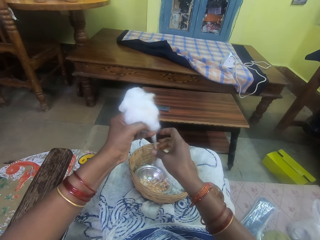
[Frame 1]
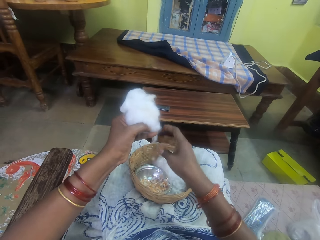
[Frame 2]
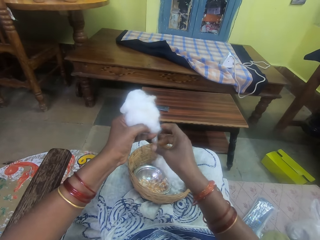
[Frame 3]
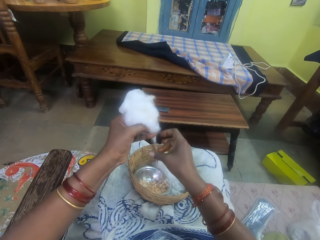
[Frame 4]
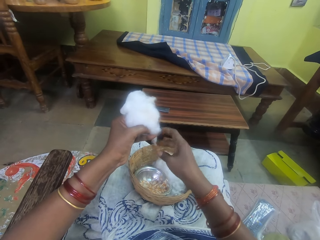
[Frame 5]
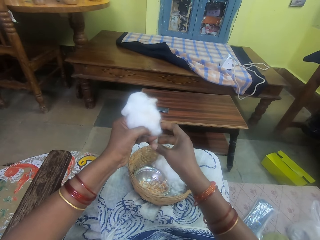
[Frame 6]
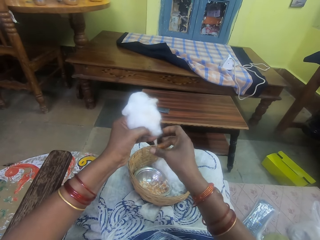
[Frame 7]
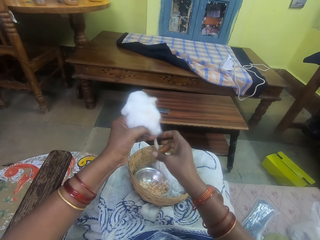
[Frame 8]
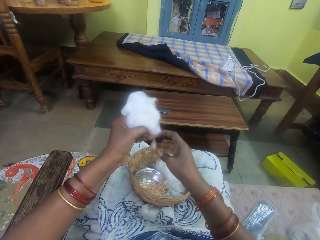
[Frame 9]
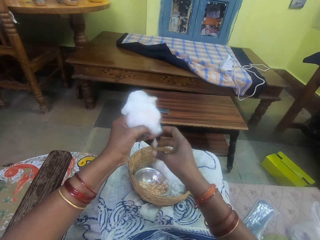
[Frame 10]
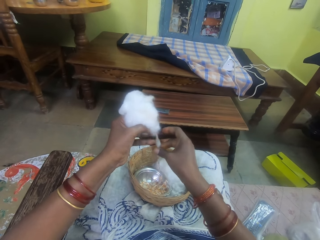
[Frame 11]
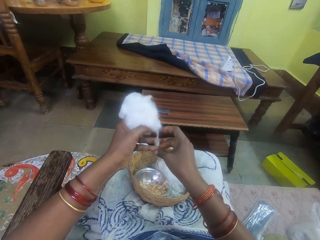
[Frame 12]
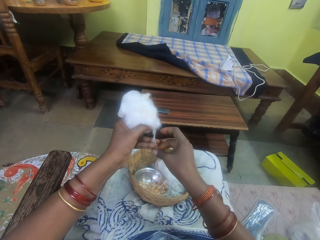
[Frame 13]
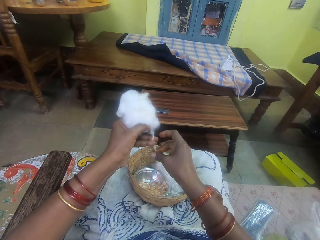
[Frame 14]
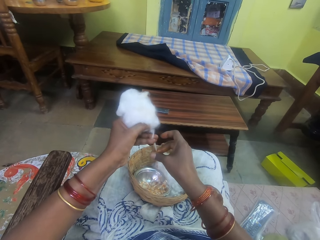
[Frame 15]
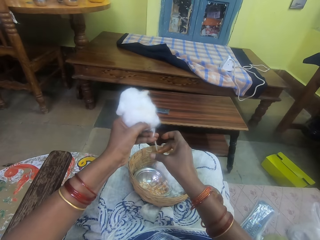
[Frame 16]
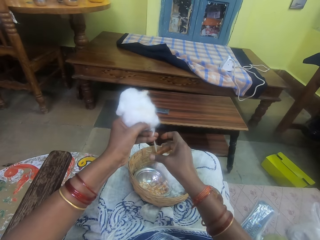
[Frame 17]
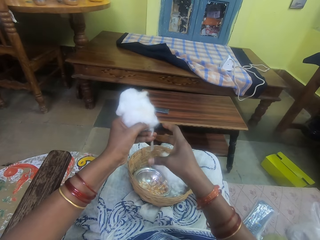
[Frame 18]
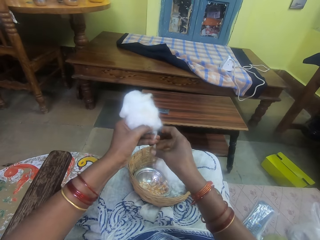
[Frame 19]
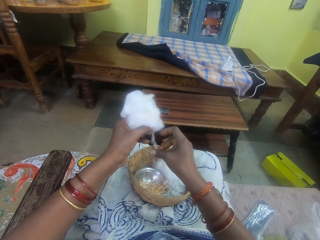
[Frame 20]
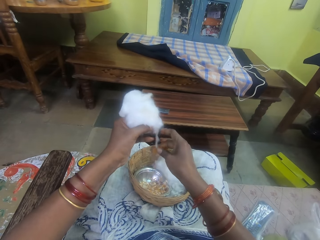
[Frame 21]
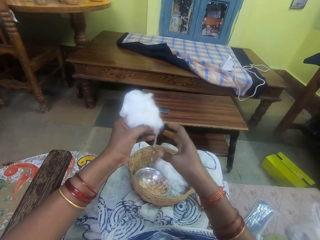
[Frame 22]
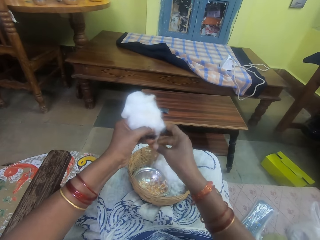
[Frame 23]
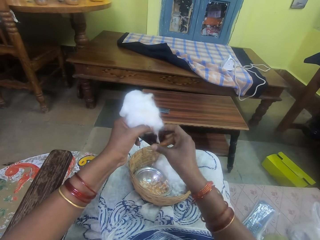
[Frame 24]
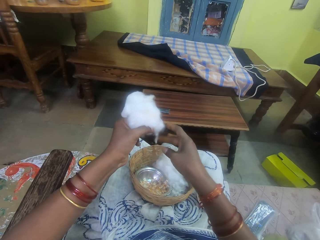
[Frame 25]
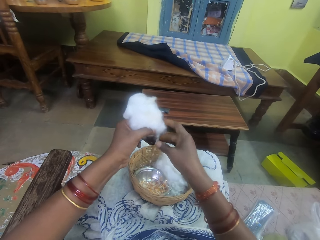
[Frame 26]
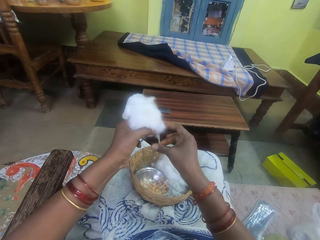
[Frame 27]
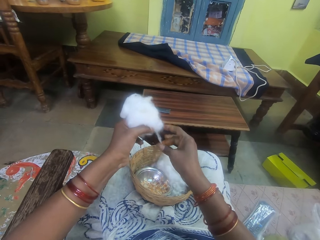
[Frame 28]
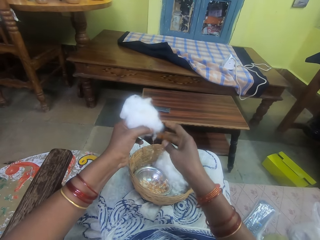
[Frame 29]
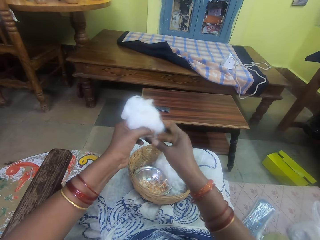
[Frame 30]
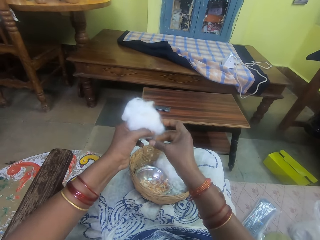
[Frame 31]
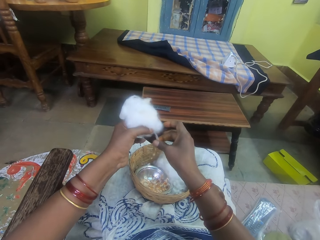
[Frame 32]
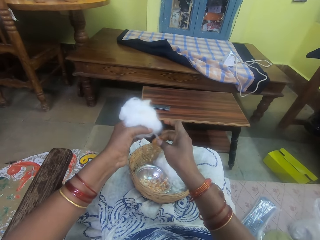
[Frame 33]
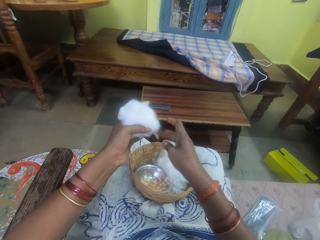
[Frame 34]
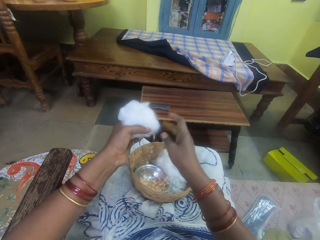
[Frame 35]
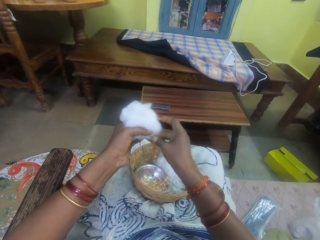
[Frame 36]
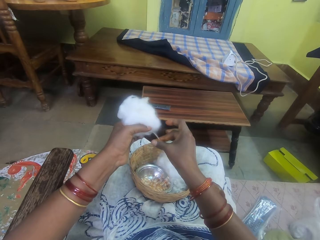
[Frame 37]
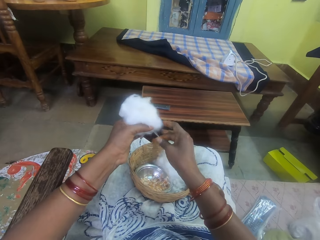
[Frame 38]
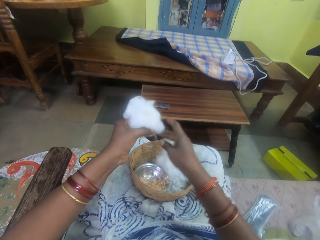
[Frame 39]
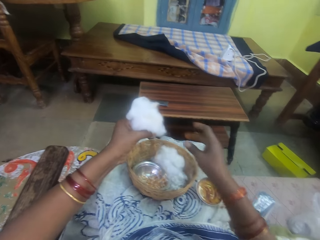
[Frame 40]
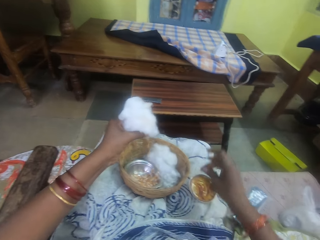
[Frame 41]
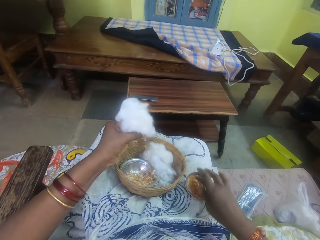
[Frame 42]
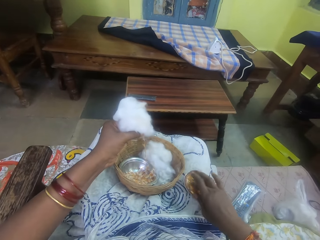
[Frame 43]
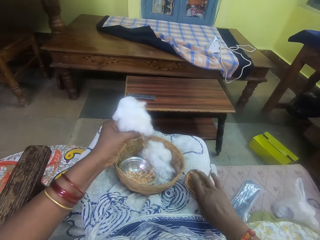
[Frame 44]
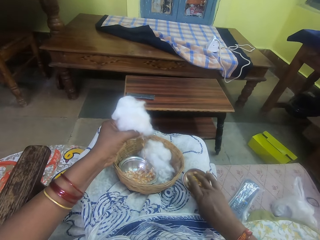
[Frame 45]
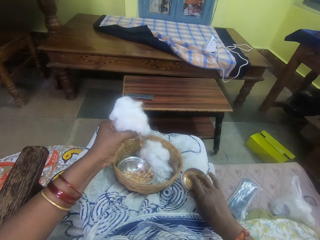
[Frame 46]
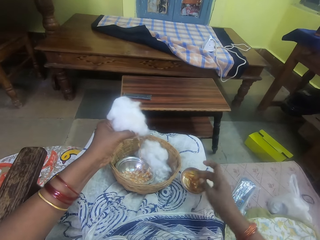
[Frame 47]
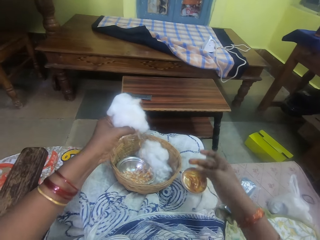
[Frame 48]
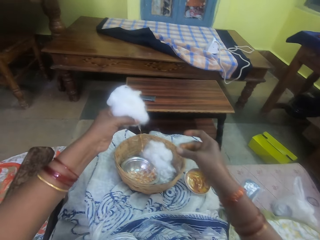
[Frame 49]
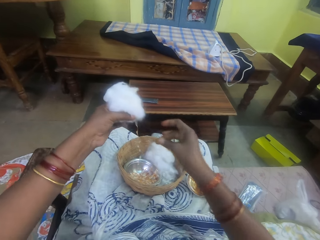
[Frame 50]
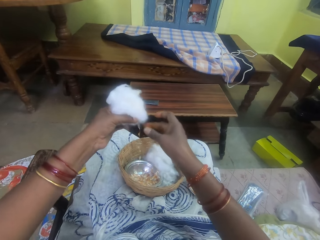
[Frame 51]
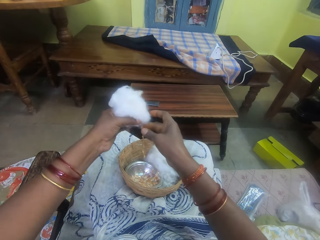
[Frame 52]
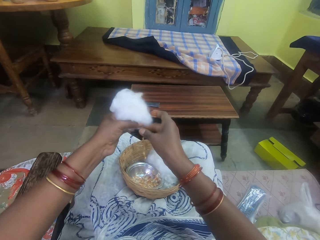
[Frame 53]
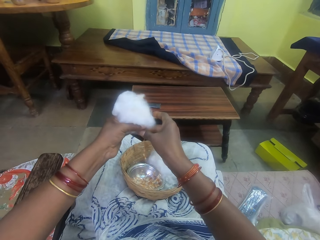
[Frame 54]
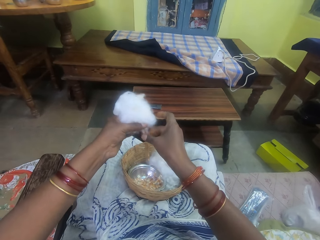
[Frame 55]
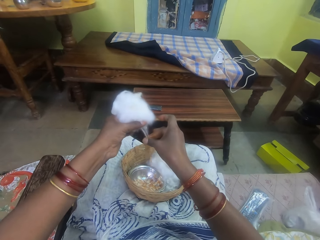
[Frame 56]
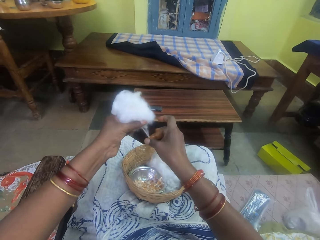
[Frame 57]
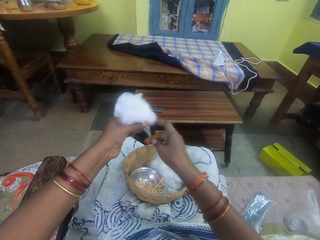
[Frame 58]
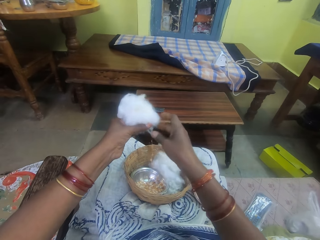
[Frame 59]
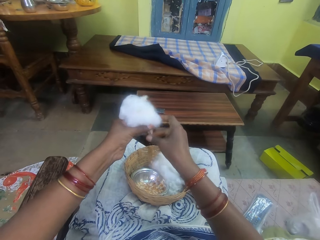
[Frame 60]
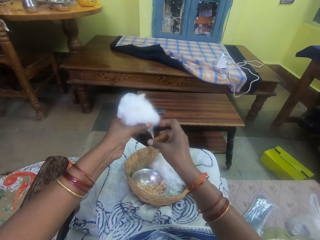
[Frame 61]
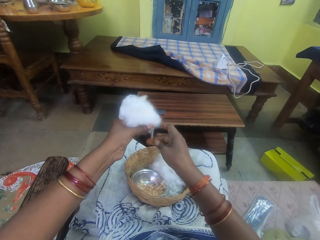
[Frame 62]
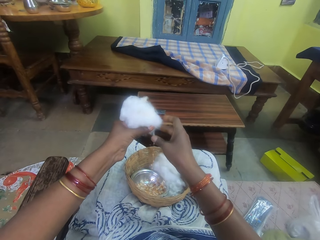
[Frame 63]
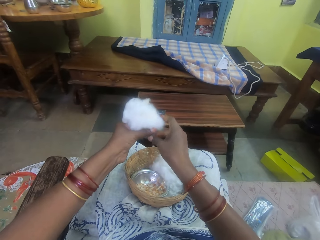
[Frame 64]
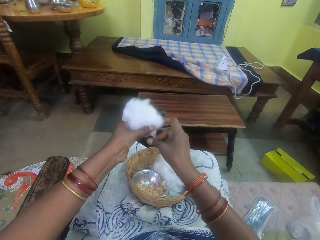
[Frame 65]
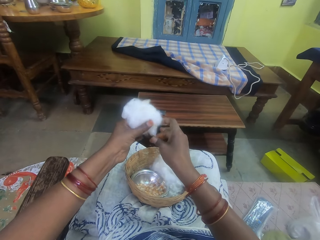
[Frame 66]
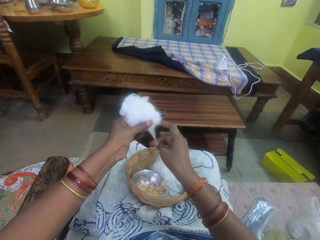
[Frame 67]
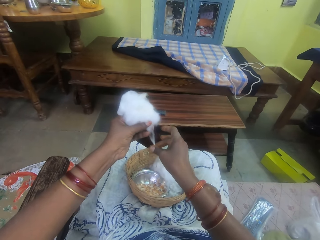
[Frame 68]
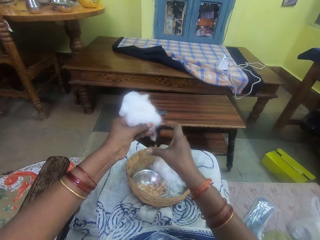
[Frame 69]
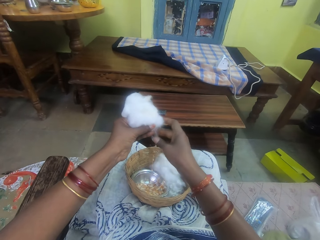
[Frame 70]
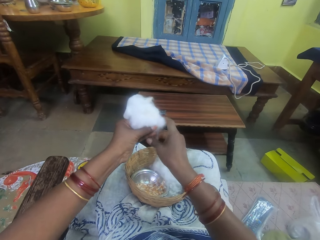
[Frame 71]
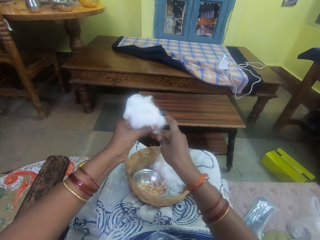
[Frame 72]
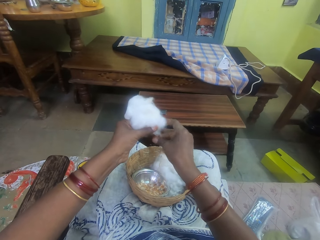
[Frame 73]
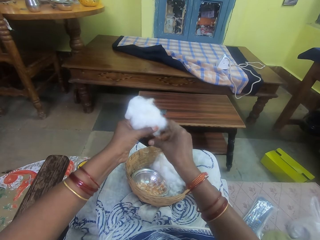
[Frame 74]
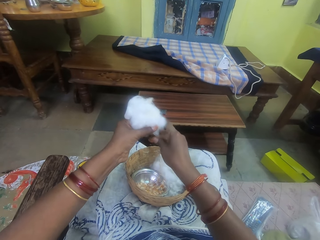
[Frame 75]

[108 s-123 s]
The camera wearer pulls the cotton. She rolls the cotton string with adhesive. She pulls his hand off the cotton string. She rolls the cotton string with the adhesive. She pulls her hand off the cotton string. She picks the adhesive from the bowl. She touches the ointment with her right hand. She lifts her hand off the glue. She rubs her fingers. She rolls the cotton string with the adhesive. She rubs the ointment on the ball of cotton wool in her left hand.

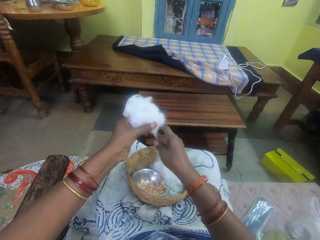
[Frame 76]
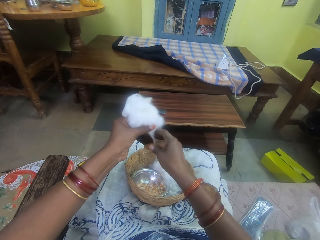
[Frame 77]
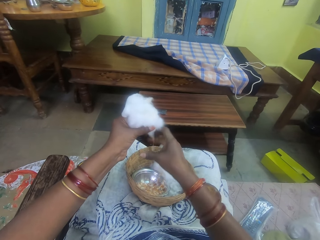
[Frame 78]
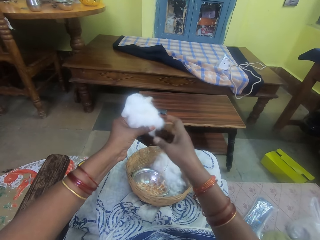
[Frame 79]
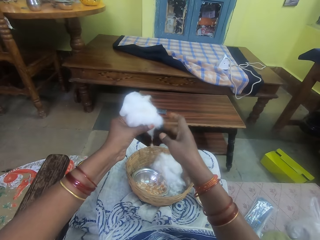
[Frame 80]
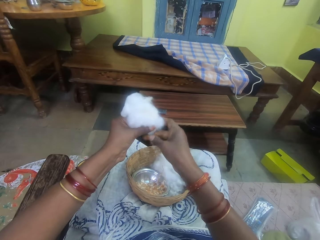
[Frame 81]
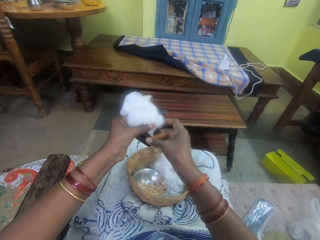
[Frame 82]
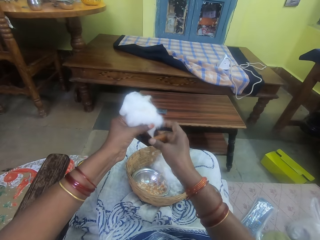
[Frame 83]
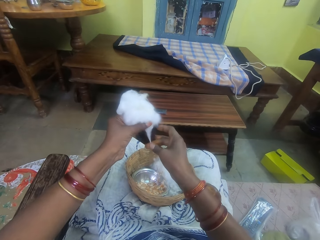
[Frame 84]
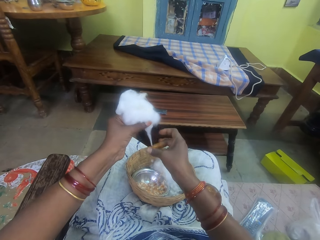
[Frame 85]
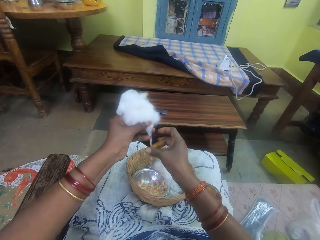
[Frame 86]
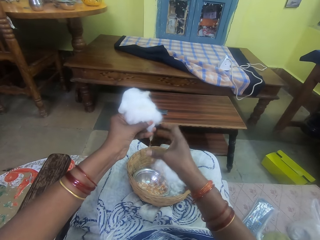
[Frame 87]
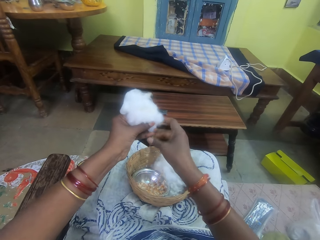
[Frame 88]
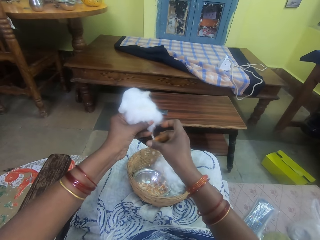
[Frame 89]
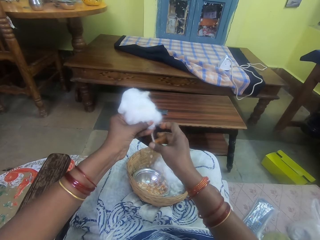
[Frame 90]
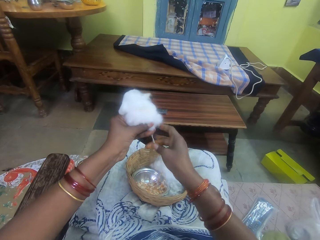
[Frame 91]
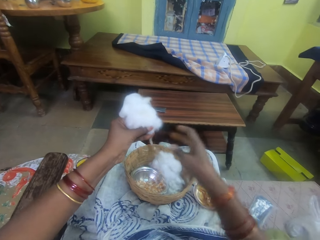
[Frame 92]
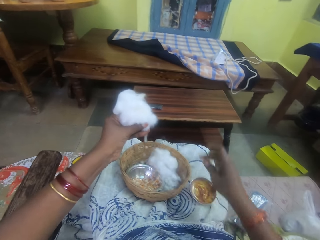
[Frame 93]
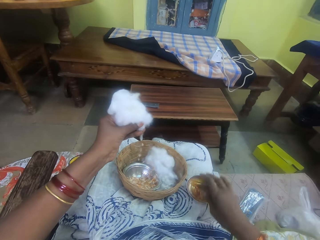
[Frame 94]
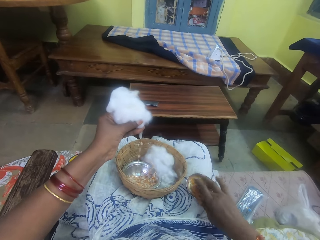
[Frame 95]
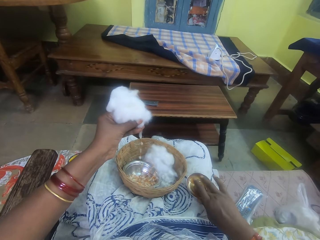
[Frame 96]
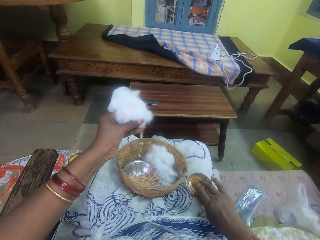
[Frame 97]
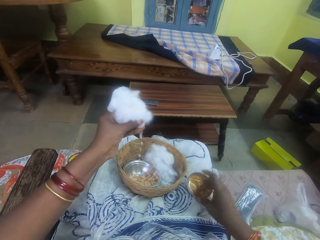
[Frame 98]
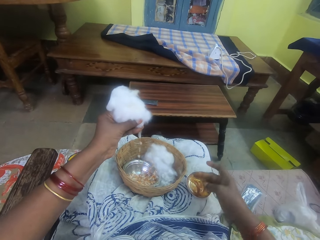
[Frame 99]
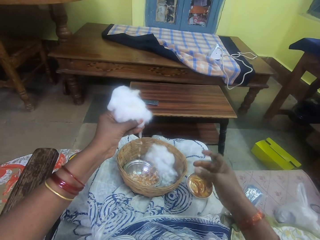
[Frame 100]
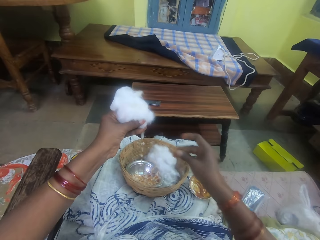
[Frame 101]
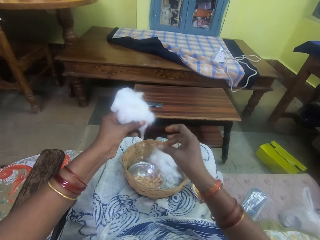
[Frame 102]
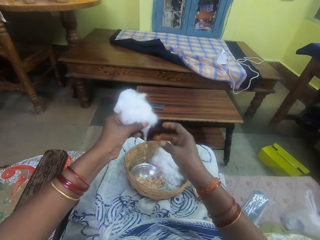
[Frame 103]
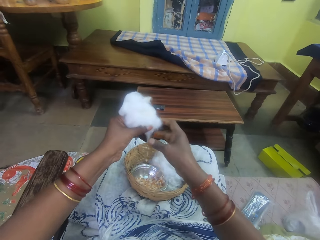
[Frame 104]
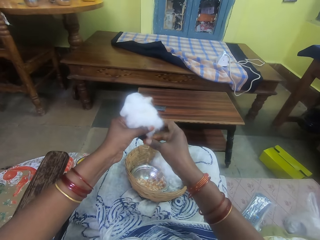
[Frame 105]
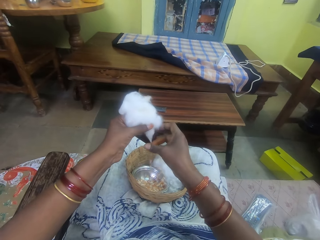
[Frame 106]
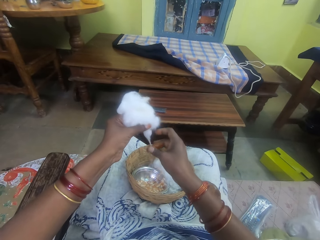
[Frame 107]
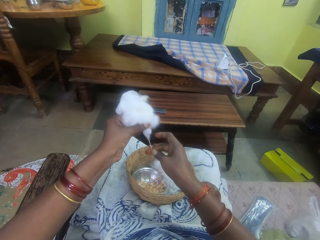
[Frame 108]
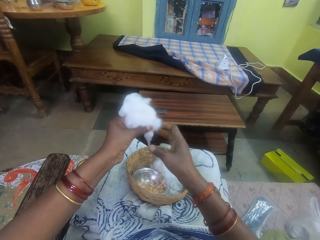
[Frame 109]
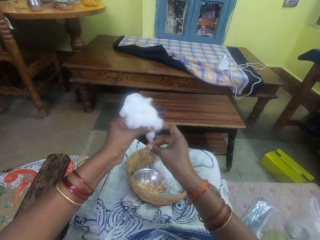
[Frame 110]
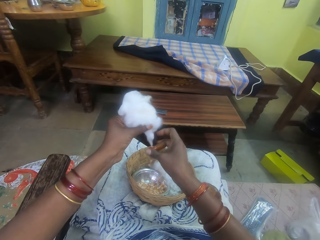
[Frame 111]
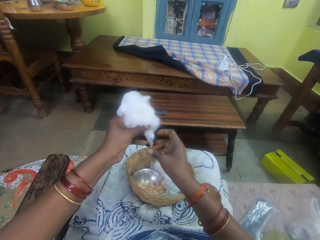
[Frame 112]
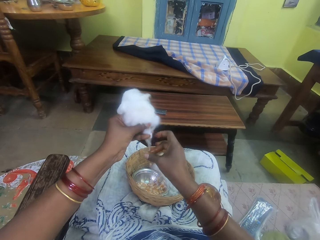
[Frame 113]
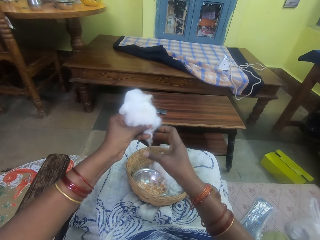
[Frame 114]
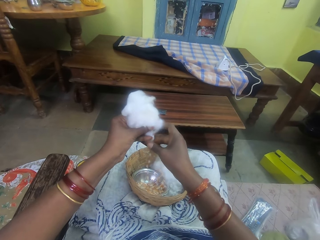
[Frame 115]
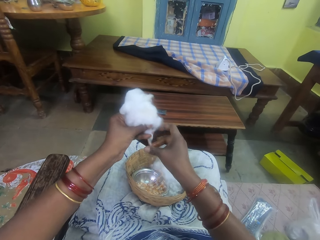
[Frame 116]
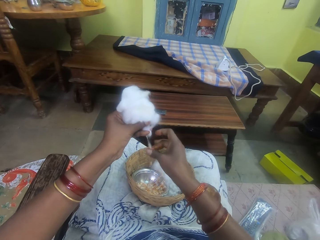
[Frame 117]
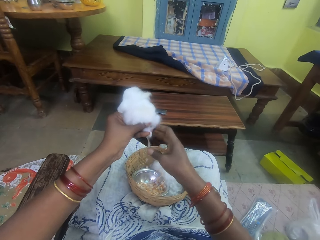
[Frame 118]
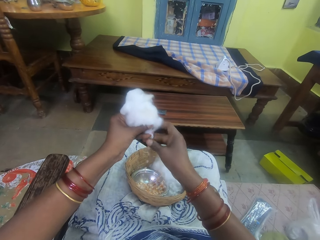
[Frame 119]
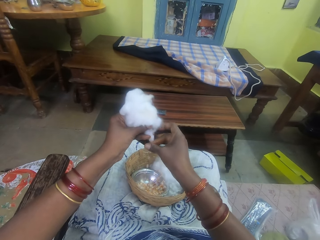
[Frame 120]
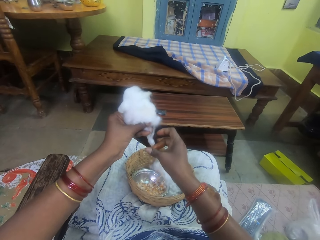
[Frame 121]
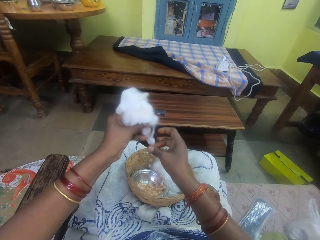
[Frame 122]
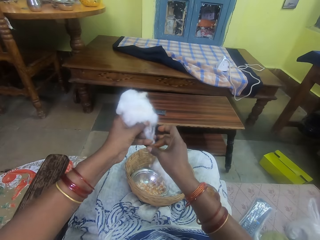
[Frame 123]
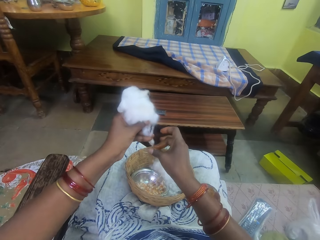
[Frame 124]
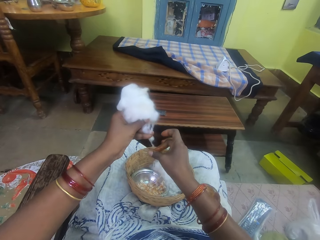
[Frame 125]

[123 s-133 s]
The camera wearer pulls her hand off the cotton string. She picks adhesive from the bowl. She touches the ointment with her right hand. She lifts her hand off the glue. She rubs her fingers. She rolls the cotton string with the adhesive. She rubs the ointment on the ball of cotton wool in her left hand.
